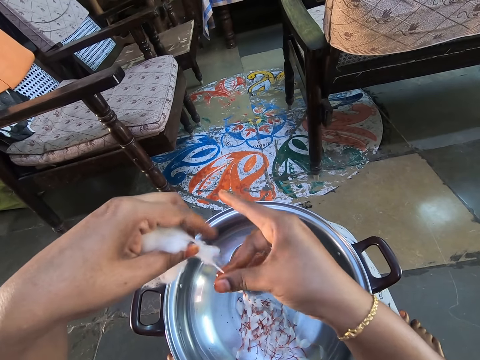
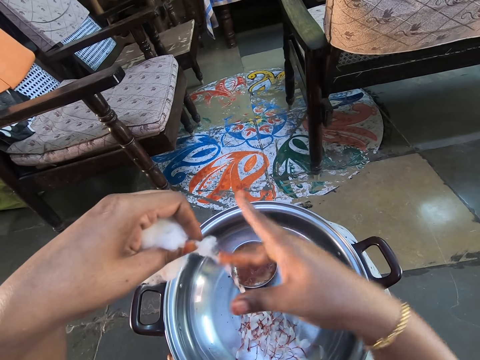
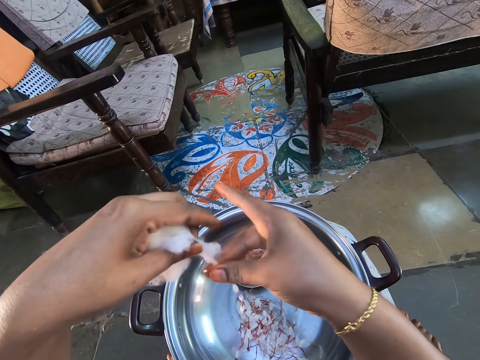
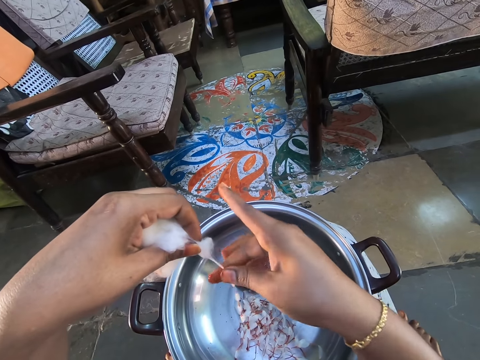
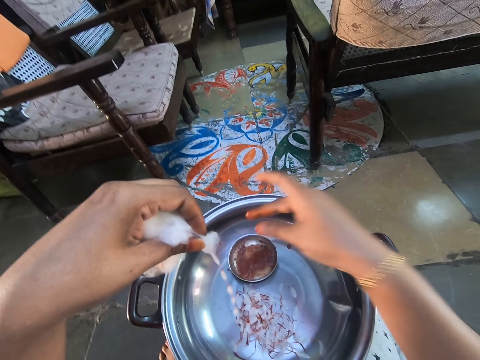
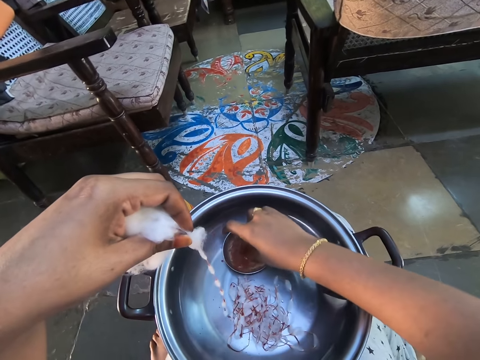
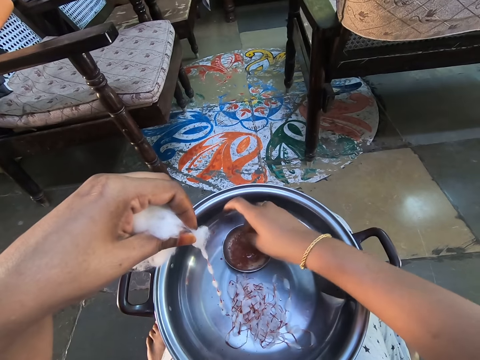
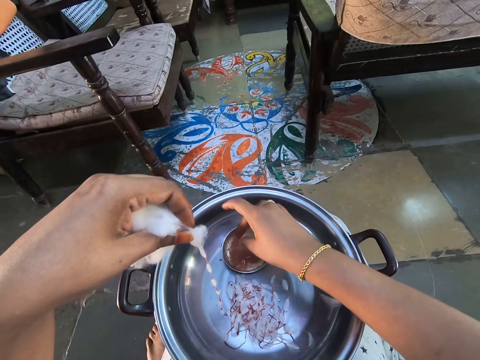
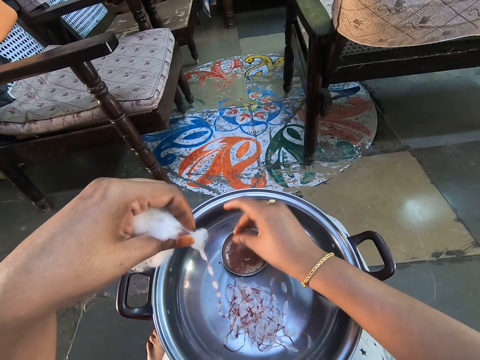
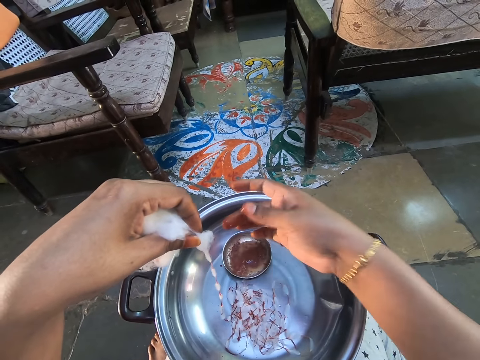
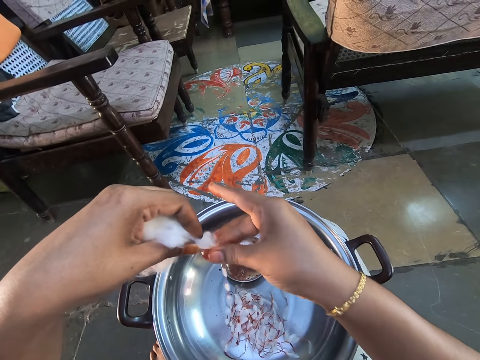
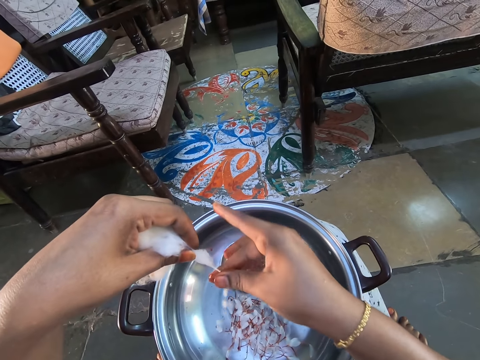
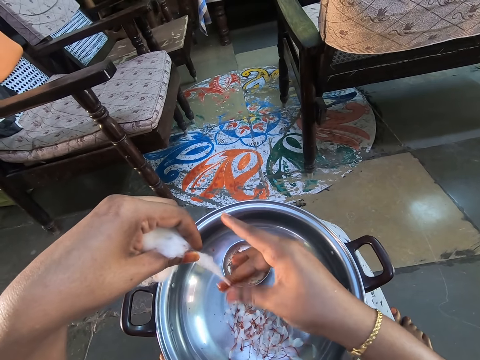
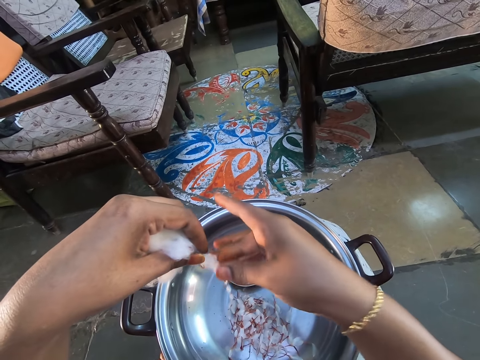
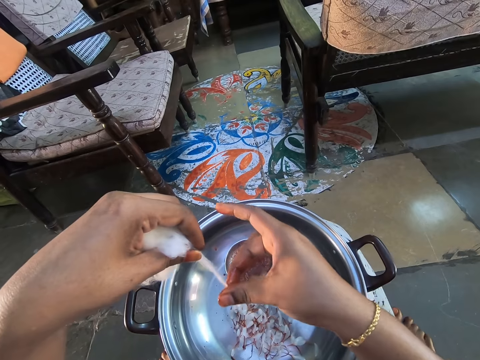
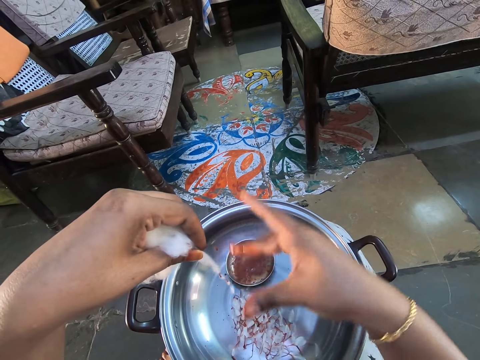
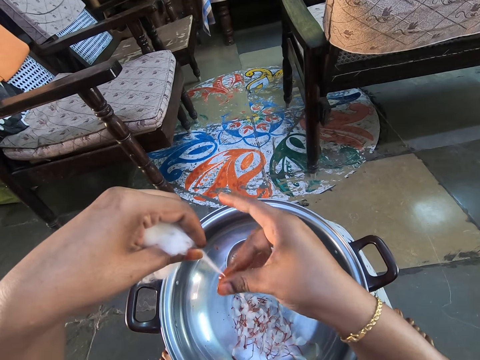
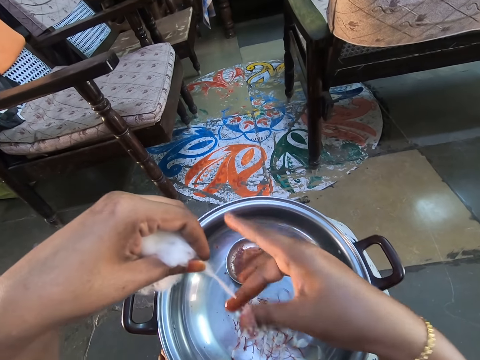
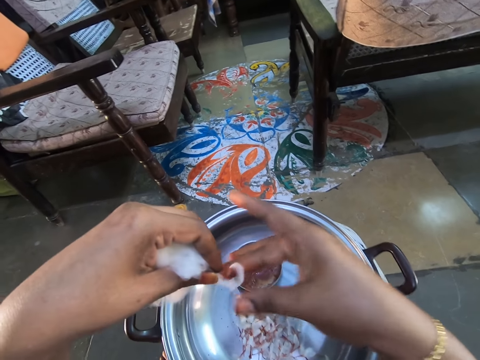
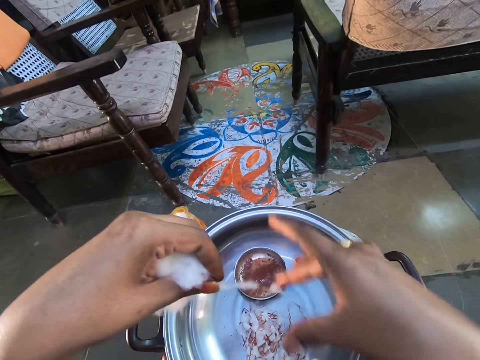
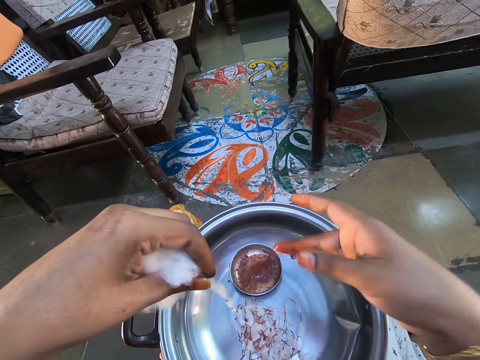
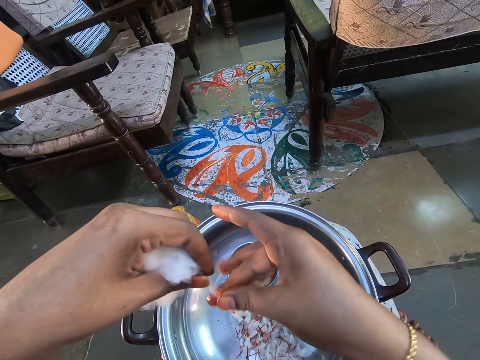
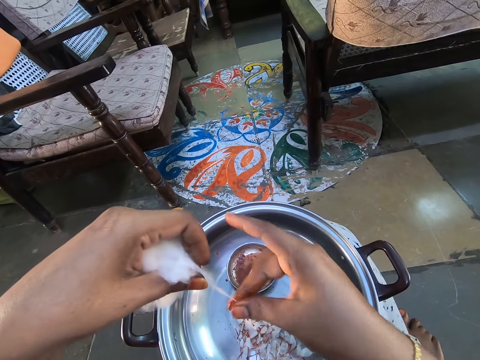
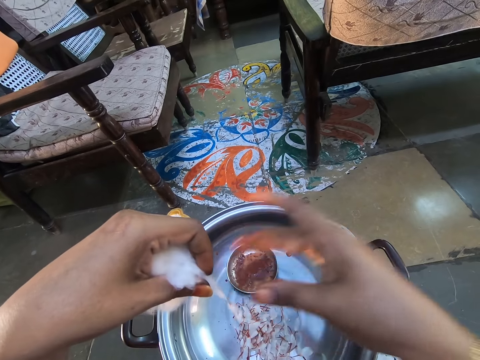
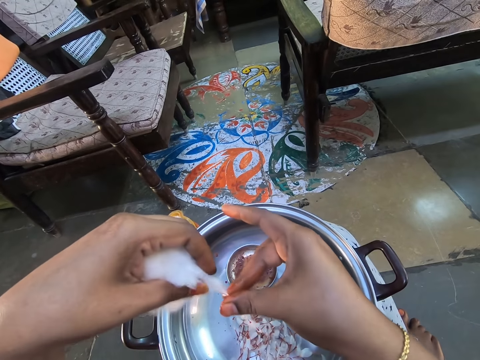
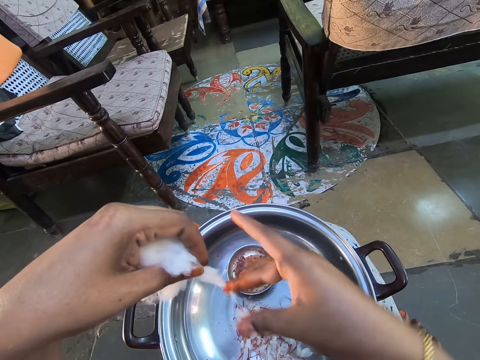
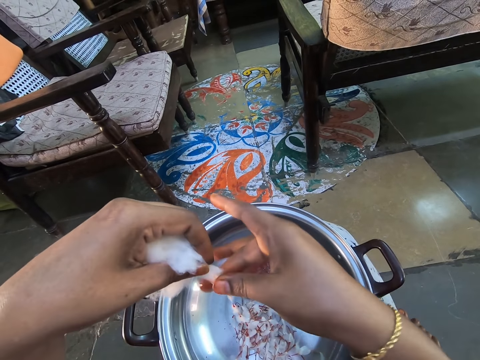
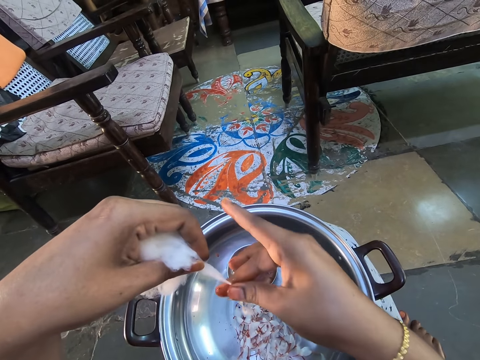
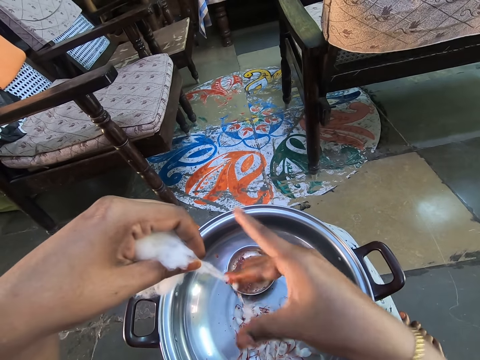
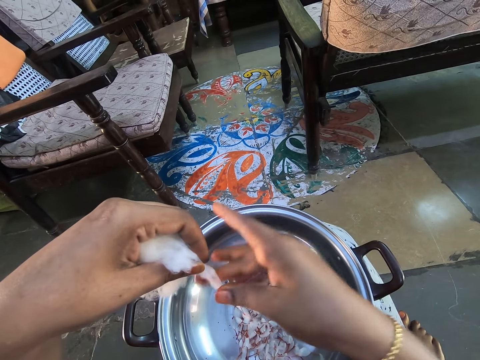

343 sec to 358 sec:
The camera wearer dips fingers in the solution. They scoop something on the plate. They stain the brown solution on the cotton wool.

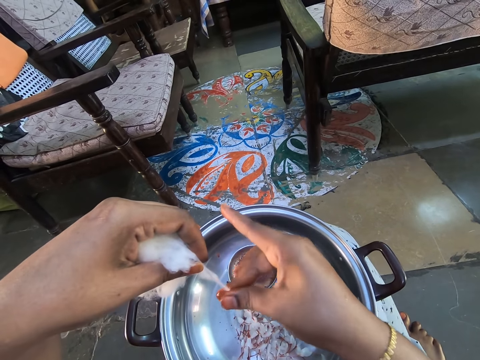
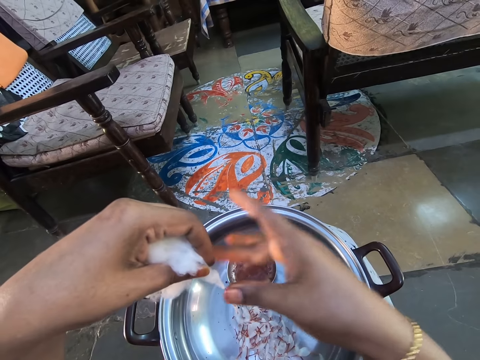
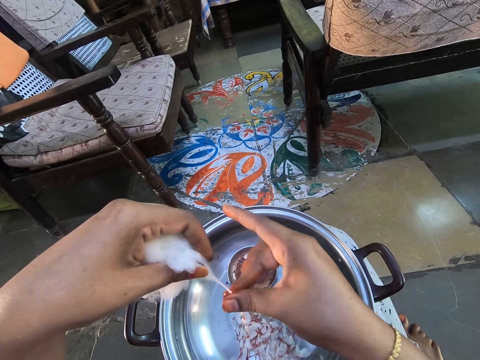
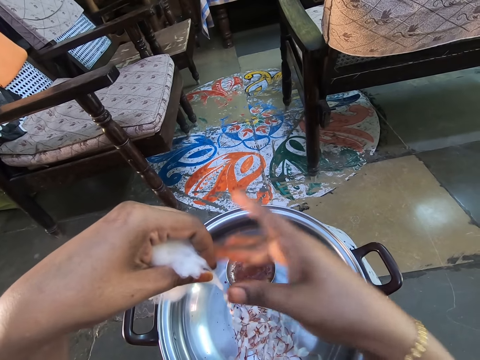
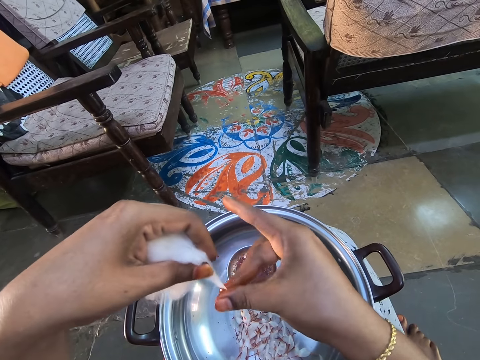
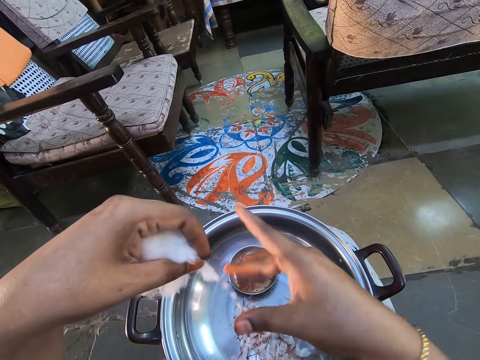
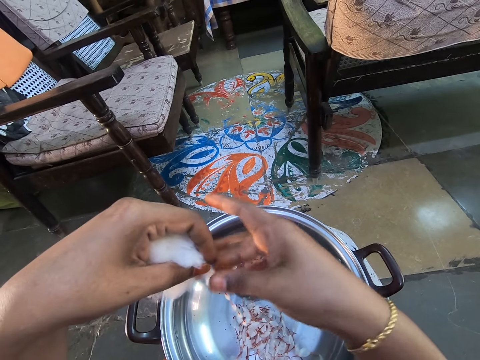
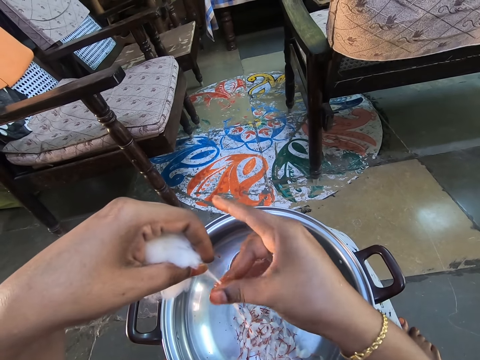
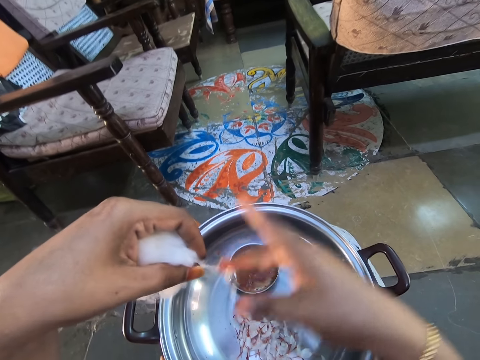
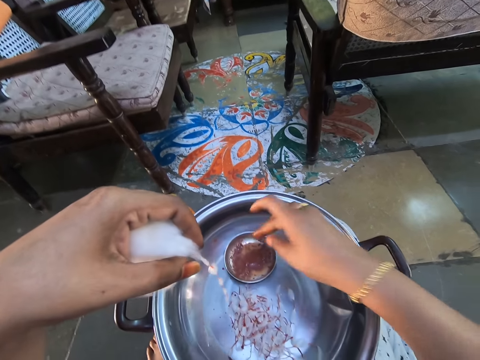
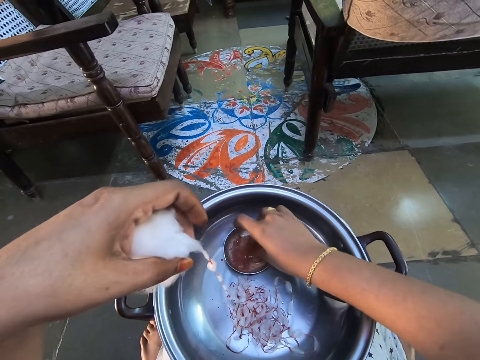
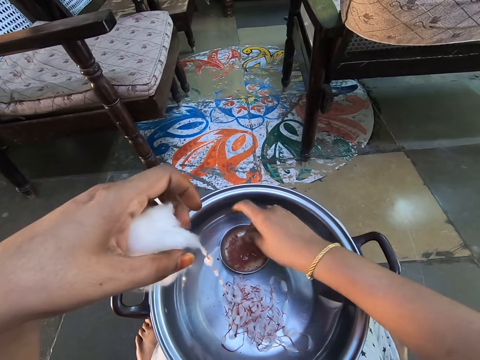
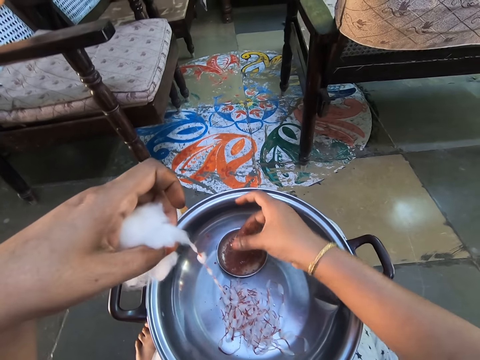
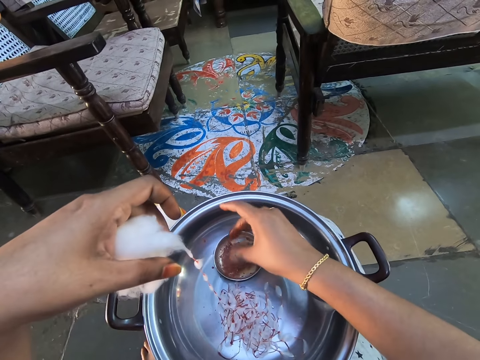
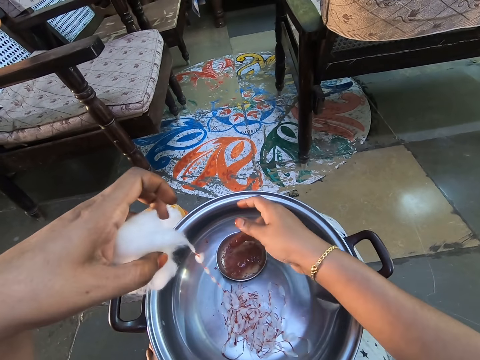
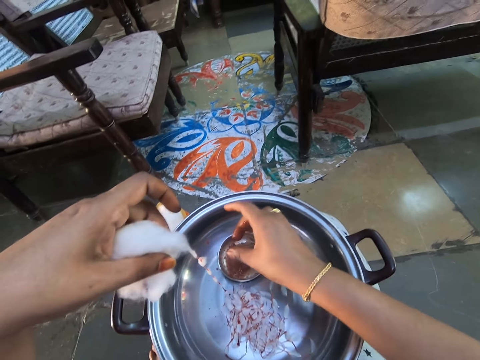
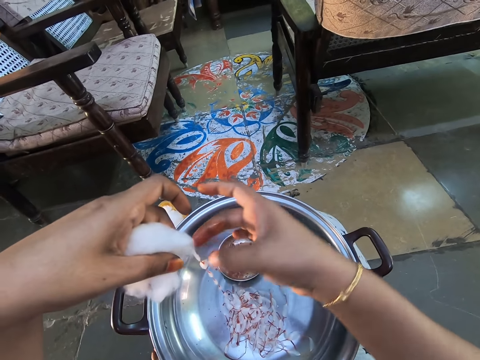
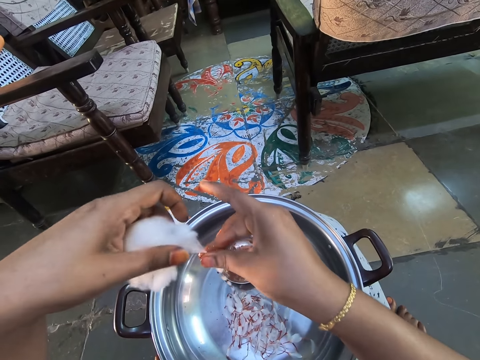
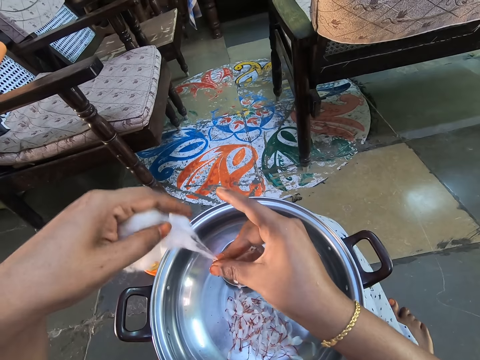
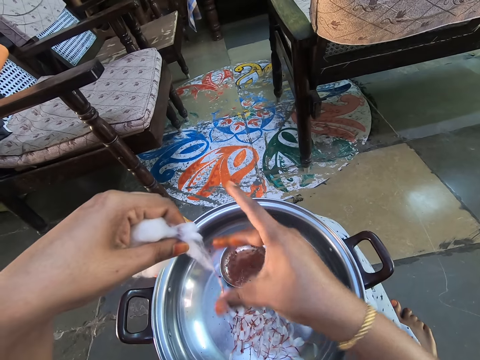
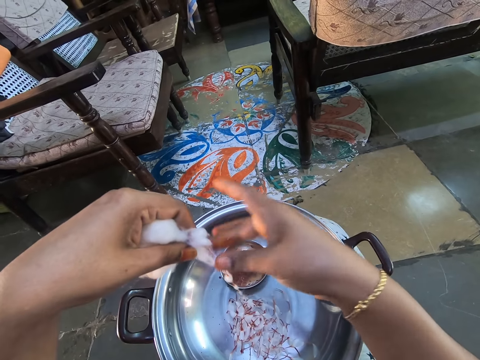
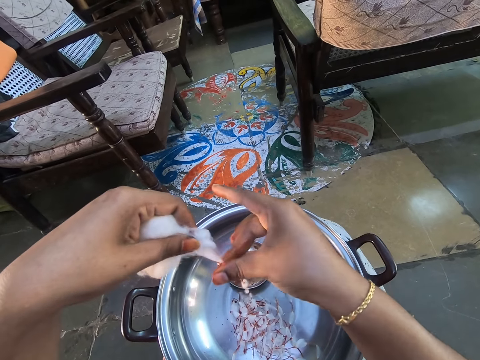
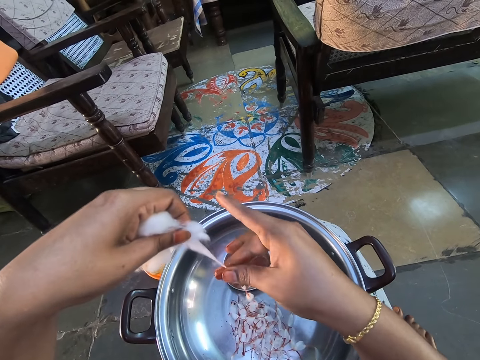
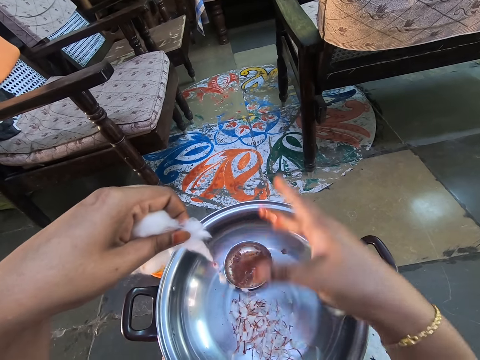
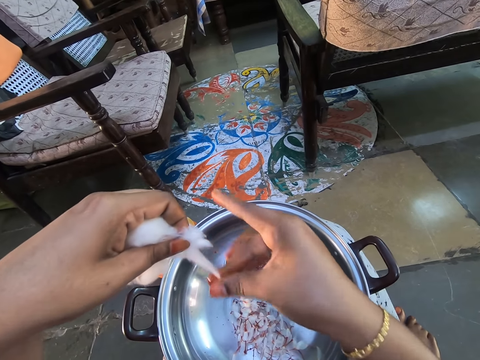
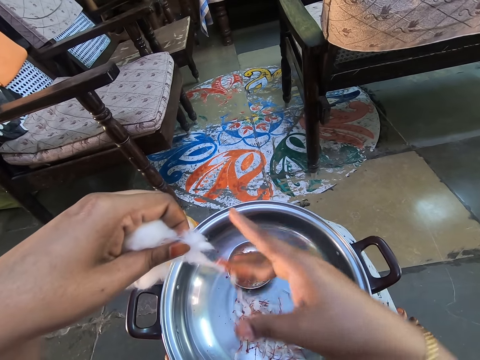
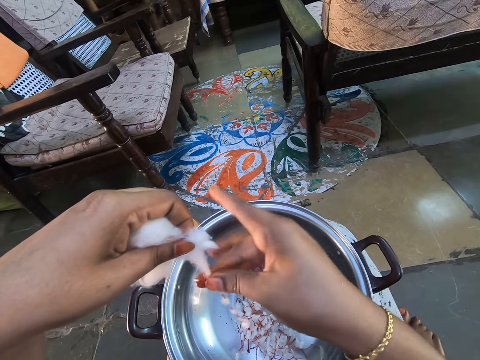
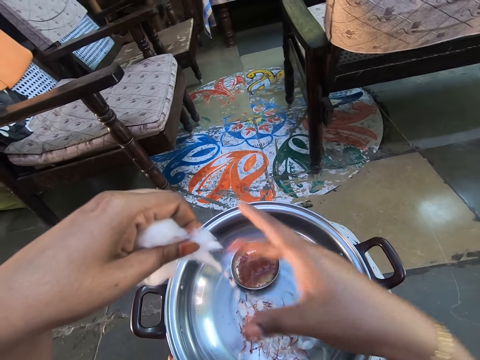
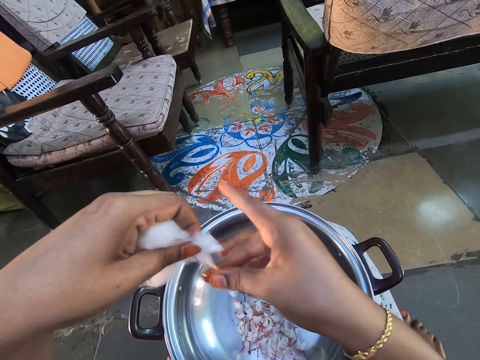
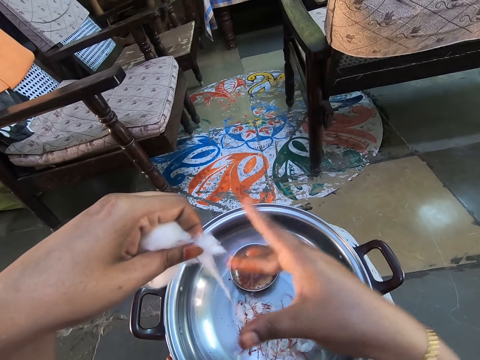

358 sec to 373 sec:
The camera wearer dips fingers in the solution. They scoop something on the plate. They stain the brown solution on the cotton wool.
